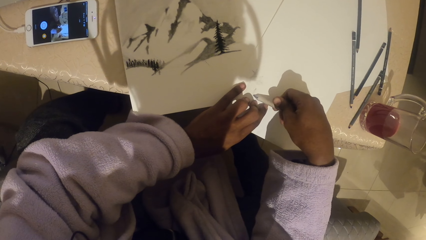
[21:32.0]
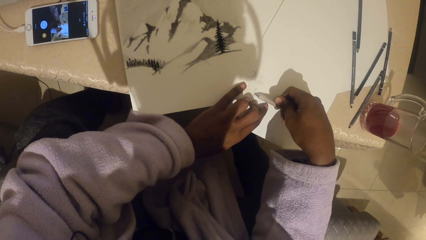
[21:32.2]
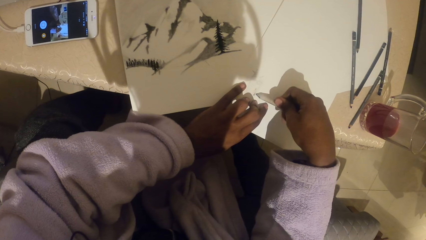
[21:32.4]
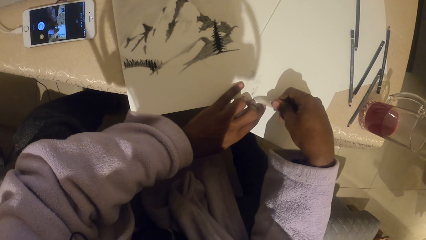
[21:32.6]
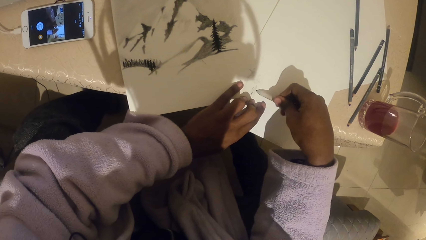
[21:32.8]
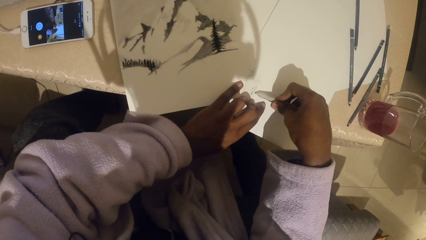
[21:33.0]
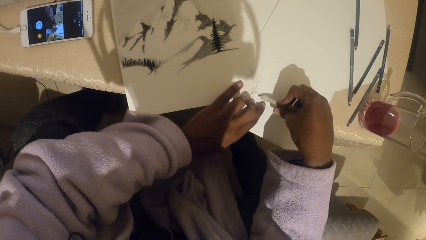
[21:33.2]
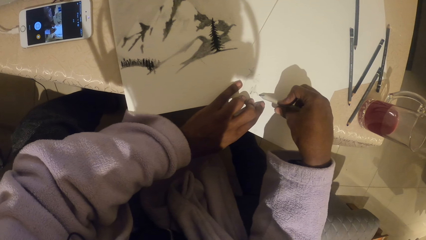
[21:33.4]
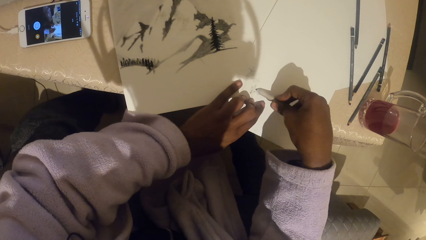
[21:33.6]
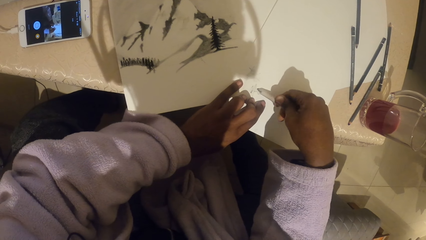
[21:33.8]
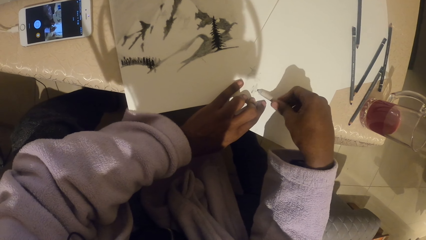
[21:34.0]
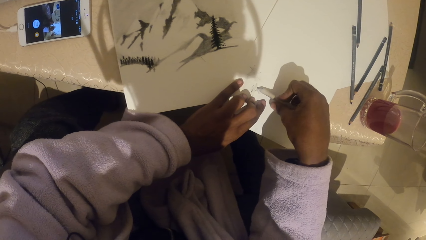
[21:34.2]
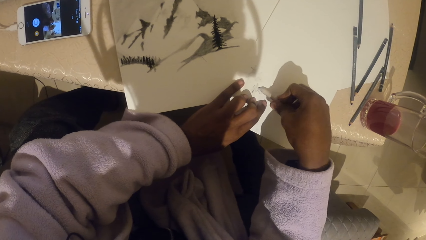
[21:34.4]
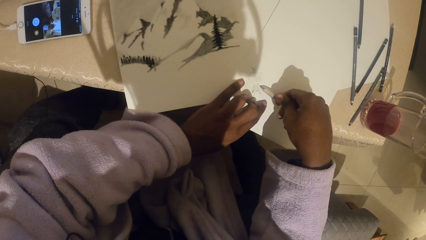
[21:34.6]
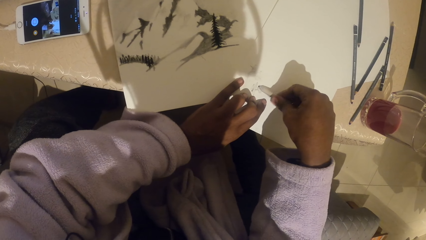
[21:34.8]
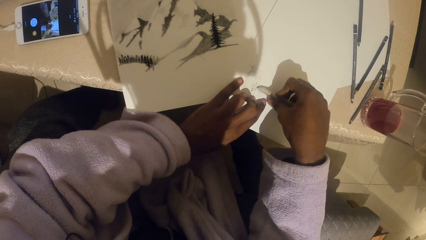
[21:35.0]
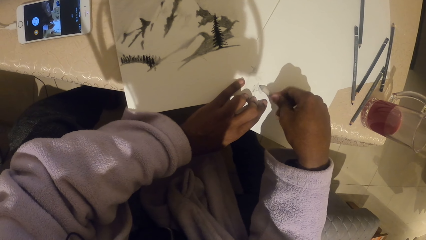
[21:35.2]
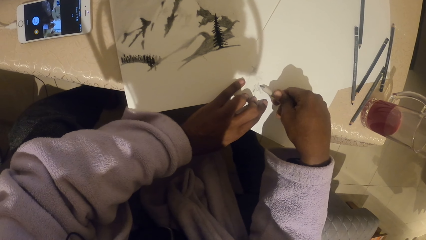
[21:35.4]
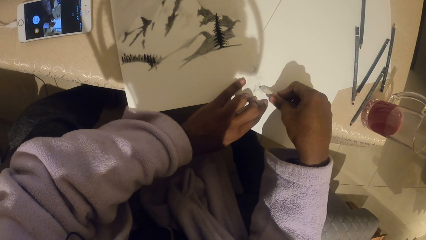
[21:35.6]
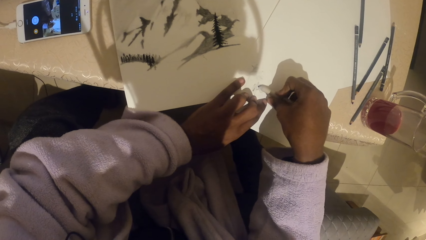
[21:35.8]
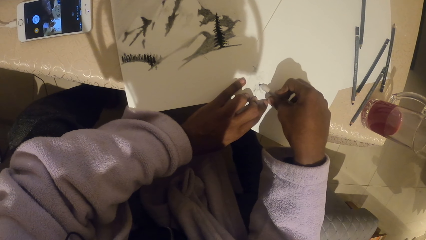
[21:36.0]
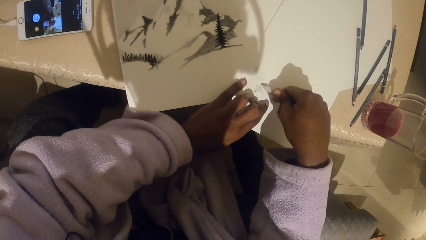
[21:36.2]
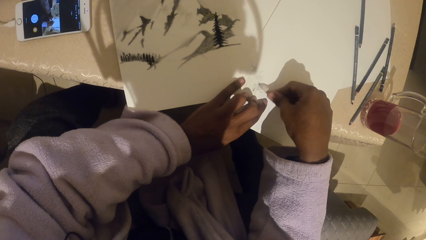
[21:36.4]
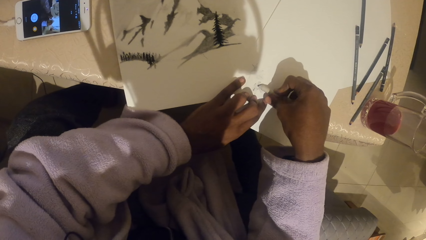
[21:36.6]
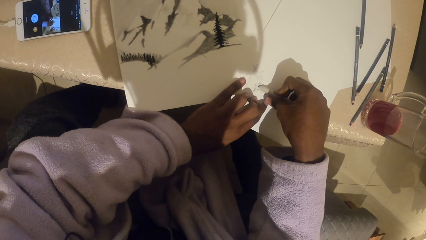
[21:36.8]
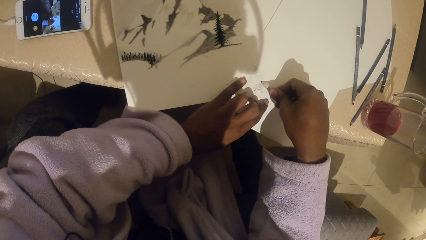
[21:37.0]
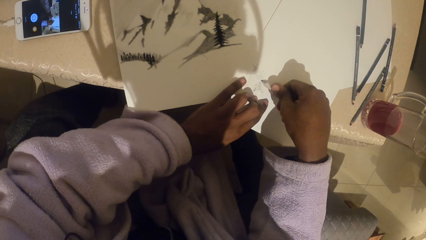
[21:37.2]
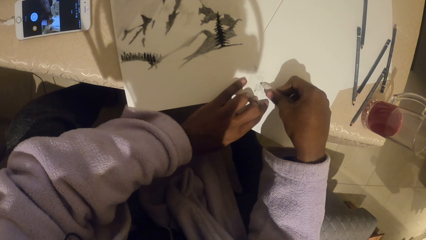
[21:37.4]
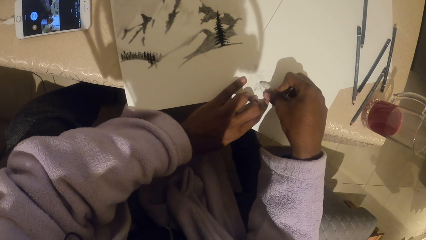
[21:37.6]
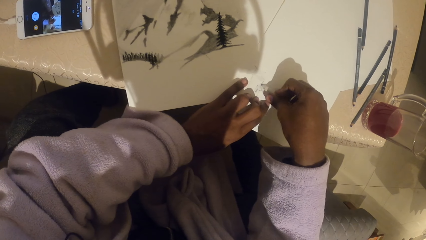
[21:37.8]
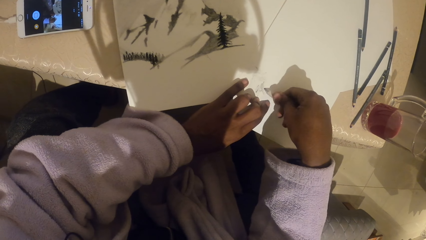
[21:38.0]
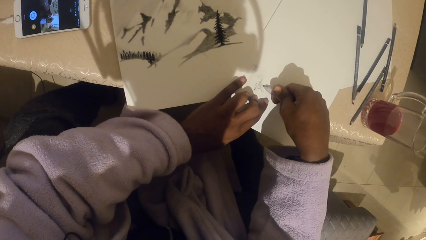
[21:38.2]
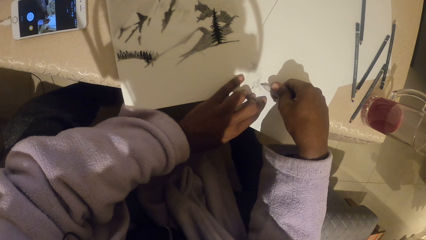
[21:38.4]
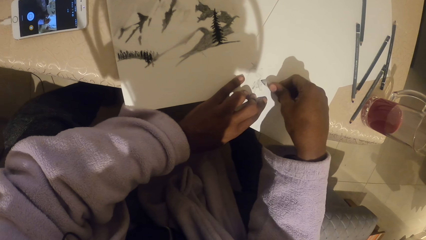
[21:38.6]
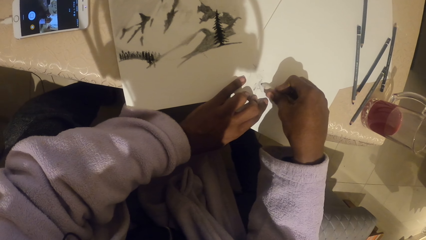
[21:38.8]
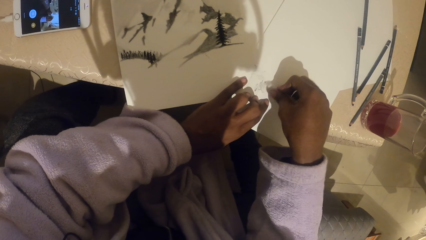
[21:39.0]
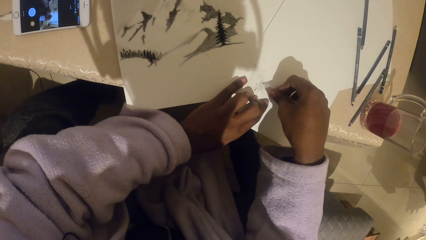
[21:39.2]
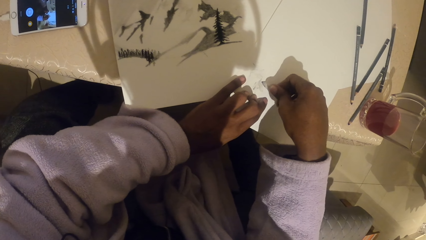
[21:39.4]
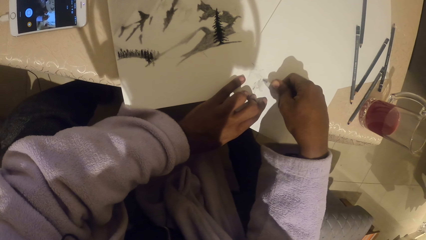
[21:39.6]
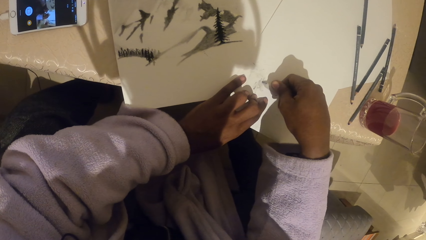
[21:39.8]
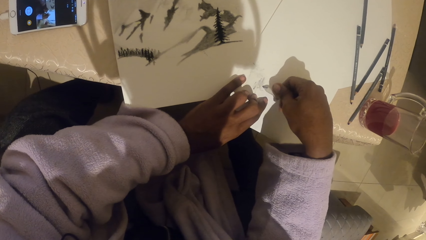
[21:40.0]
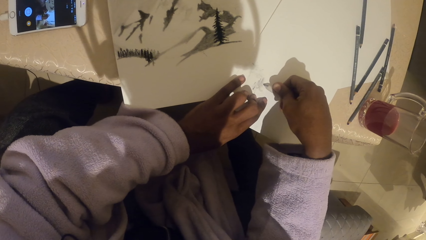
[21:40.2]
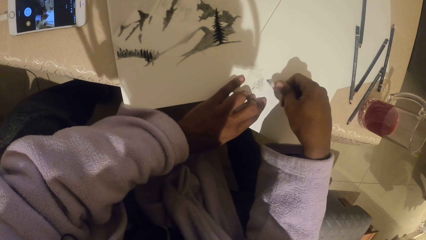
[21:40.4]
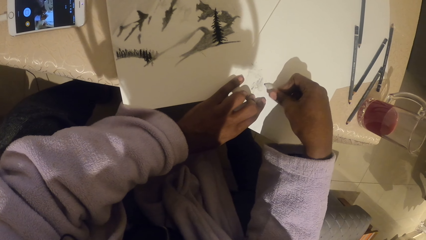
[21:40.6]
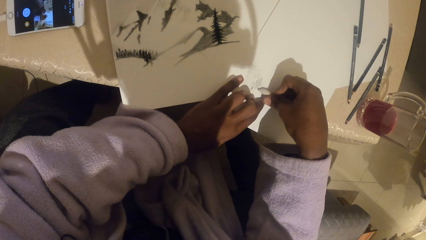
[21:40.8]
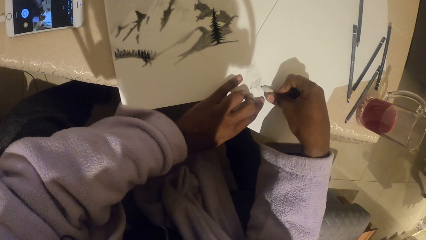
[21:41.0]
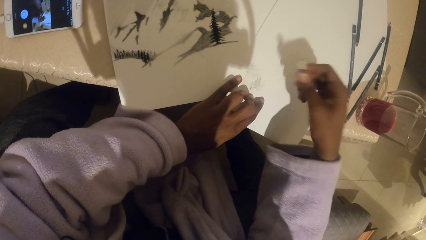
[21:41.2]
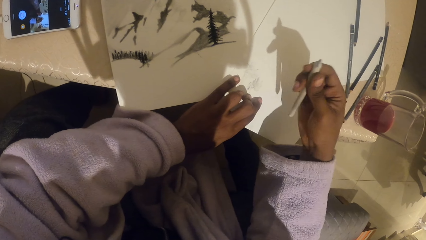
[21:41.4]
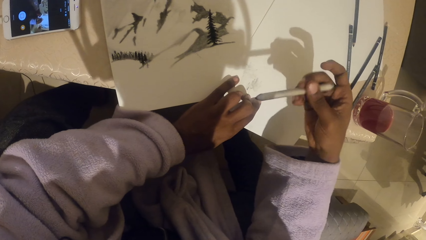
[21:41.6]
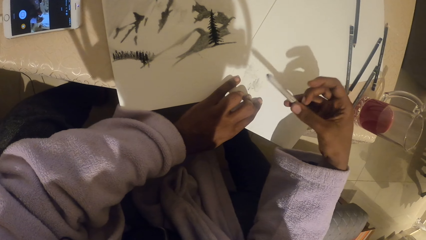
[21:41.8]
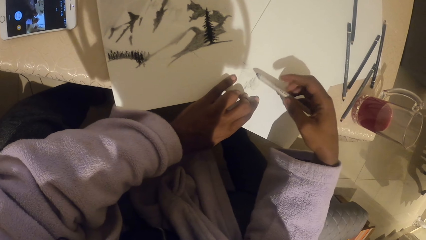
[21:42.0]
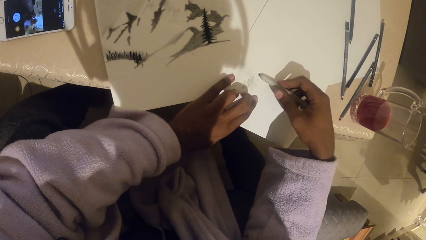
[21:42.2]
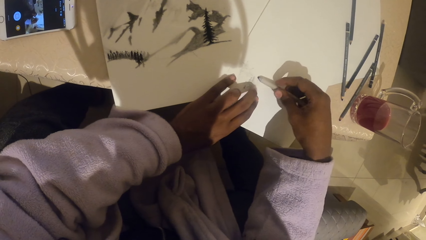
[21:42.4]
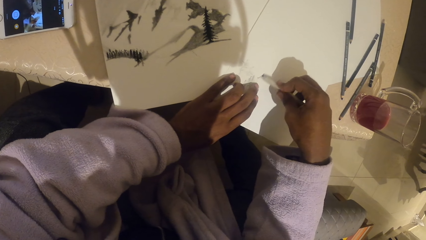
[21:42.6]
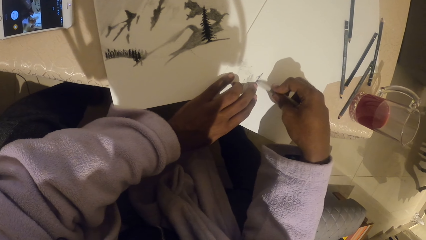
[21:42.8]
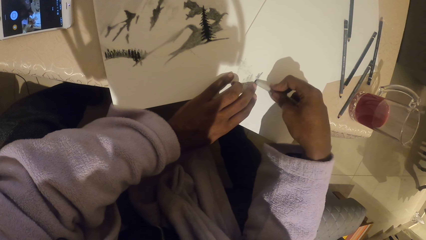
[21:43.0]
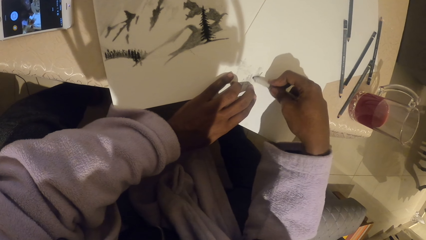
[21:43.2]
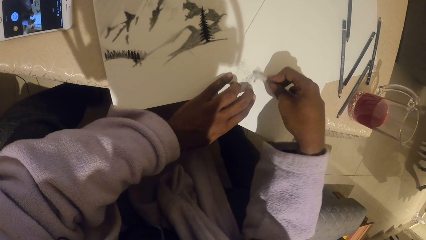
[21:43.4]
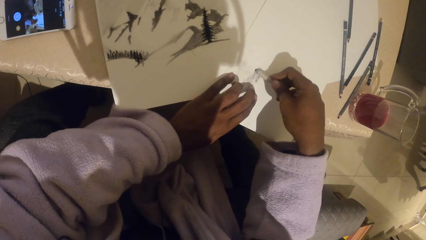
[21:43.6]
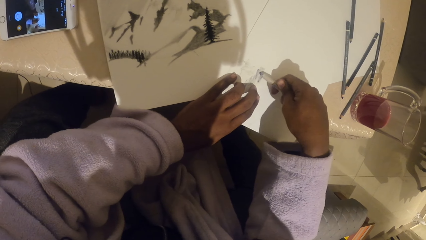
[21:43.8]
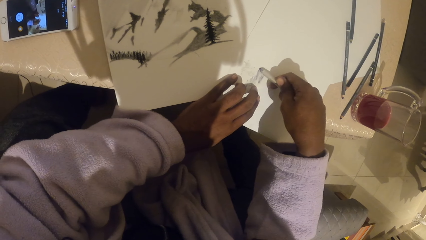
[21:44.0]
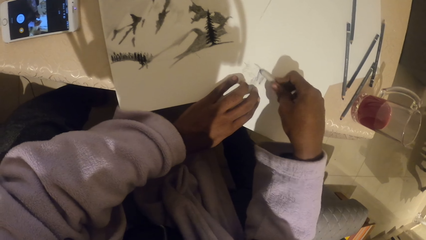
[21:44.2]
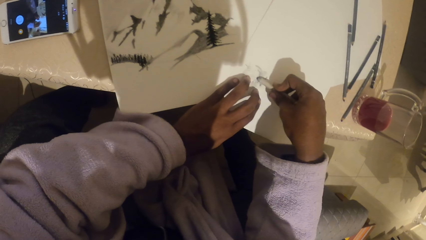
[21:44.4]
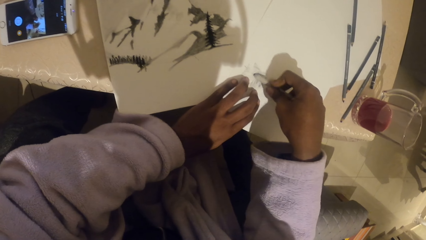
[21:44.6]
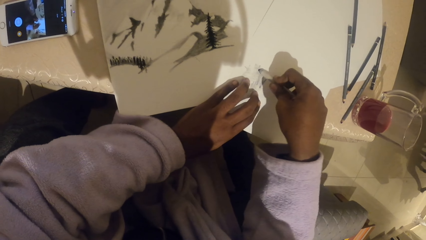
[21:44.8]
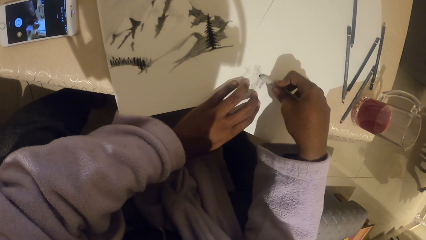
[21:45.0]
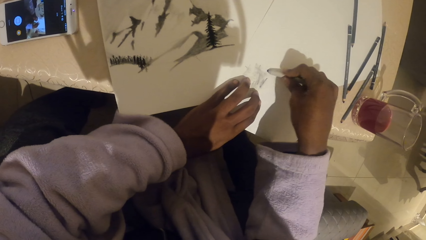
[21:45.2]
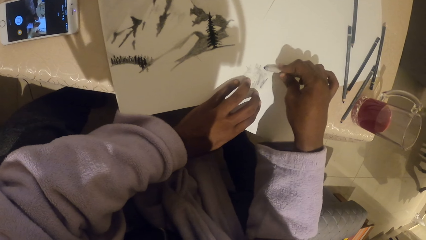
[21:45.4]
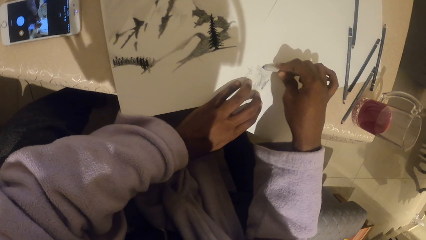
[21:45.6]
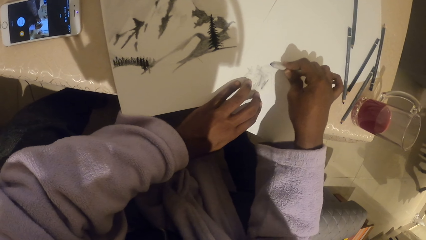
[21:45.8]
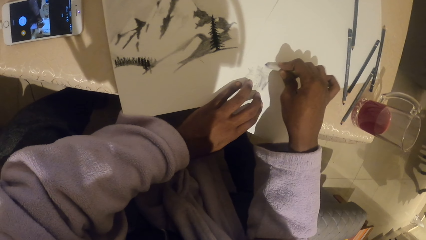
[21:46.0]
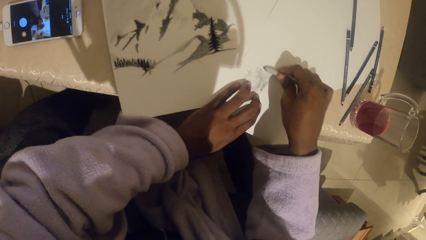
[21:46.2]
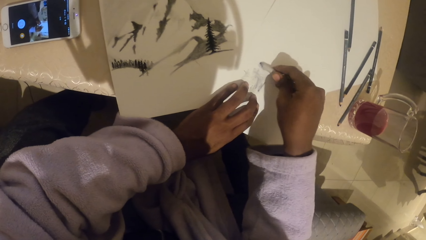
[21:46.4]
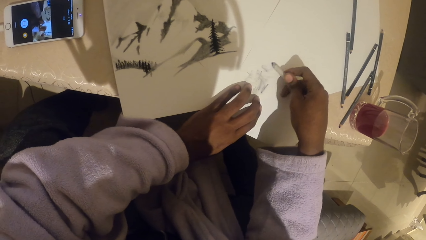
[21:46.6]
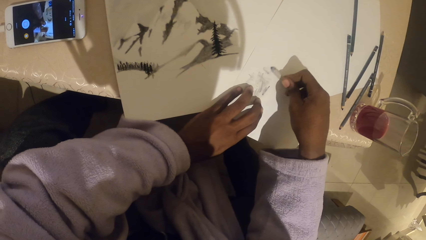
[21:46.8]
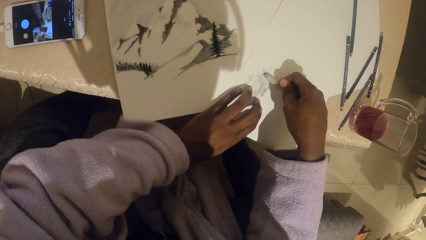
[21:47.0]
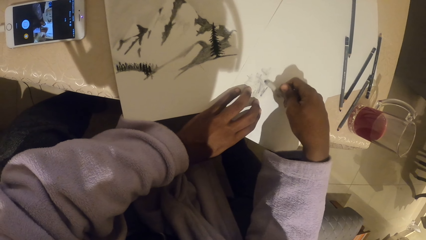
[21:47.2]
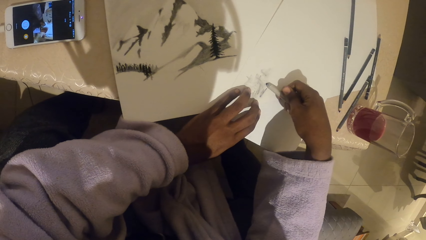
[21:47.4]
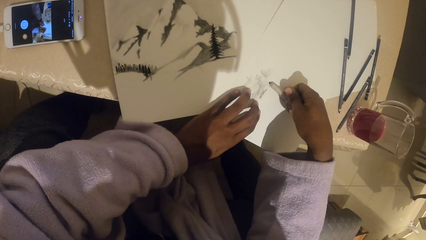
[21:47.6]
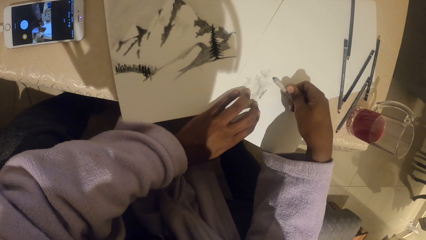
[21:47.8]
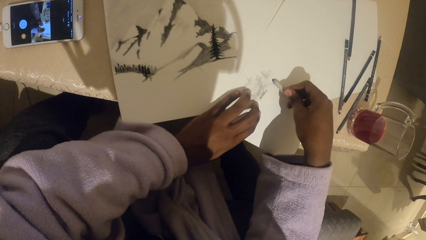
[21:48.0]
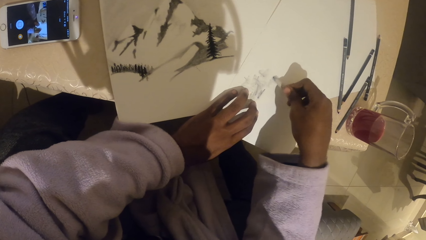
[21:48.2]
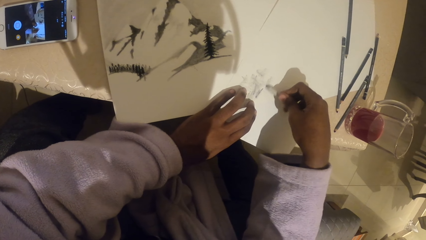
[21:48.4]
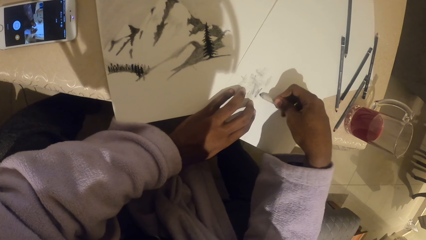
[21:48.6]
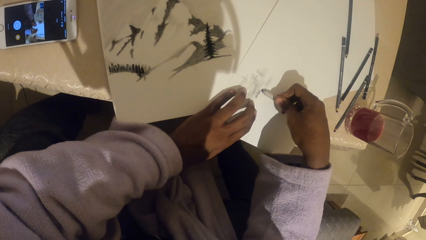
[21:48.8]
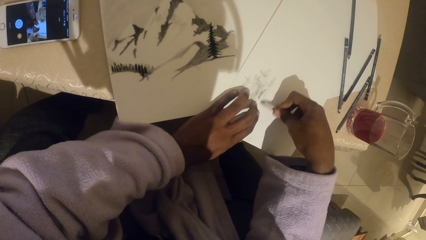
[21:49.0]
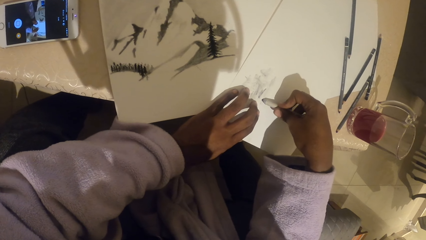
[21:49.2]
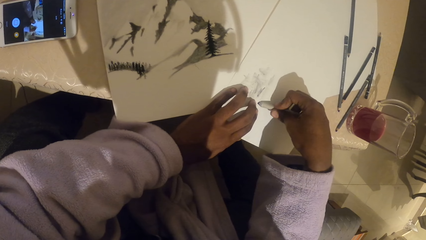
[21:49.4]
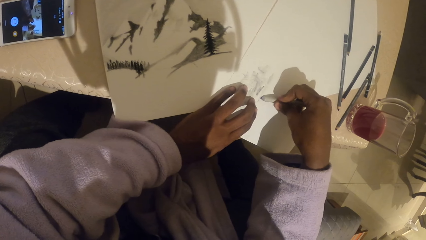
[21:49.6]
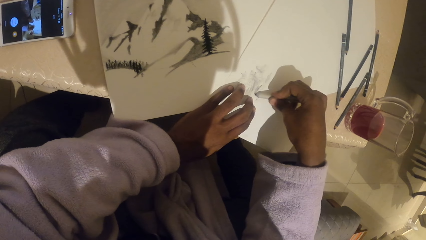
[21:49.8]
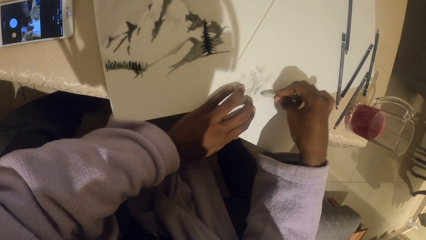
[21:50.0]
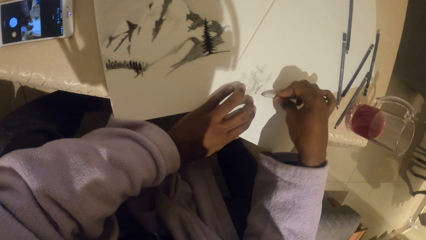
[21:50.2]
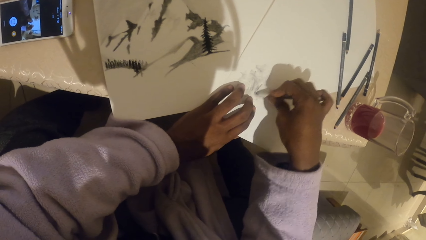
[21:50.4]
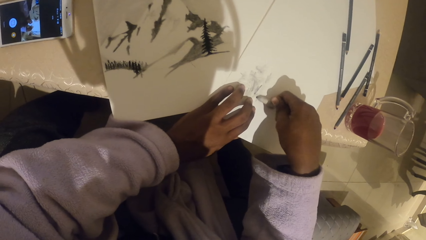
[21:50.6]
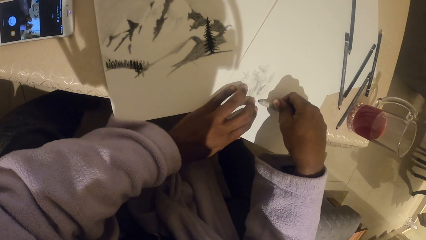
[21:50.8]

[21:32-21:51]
The camera wearer draws on the paper with a colored pencil. They draw on the paper with the colored pencil again.
